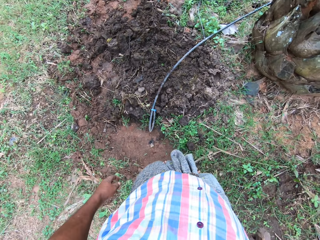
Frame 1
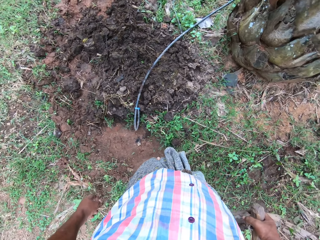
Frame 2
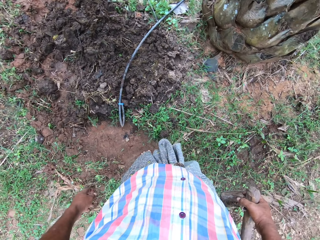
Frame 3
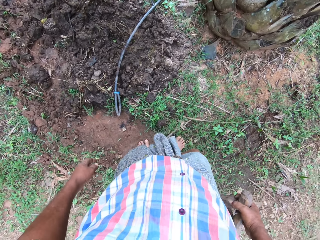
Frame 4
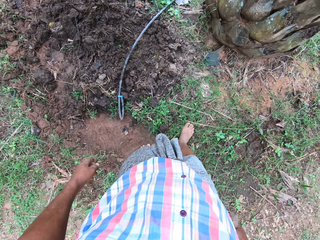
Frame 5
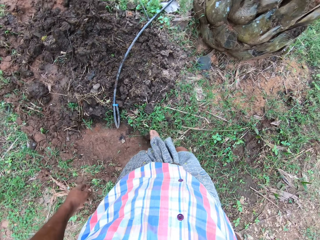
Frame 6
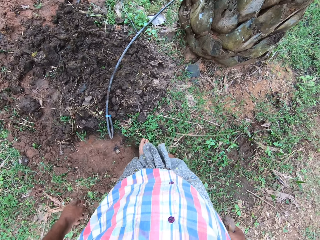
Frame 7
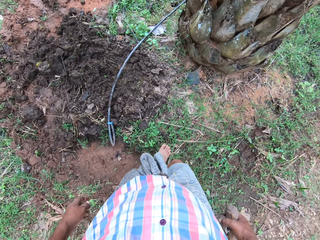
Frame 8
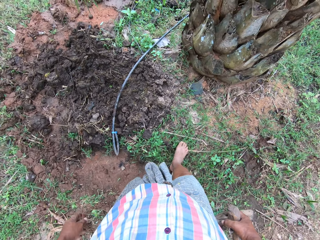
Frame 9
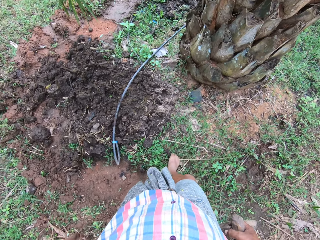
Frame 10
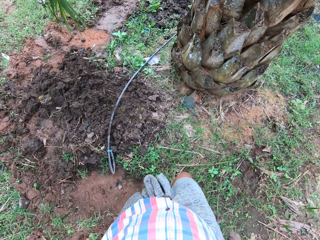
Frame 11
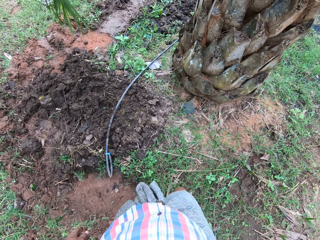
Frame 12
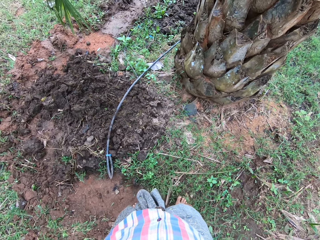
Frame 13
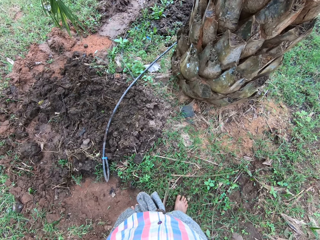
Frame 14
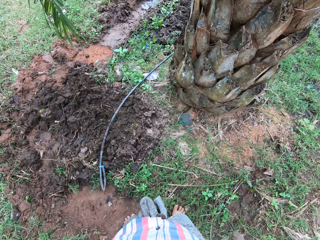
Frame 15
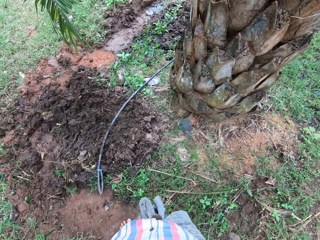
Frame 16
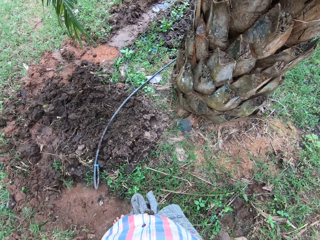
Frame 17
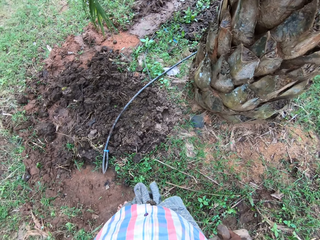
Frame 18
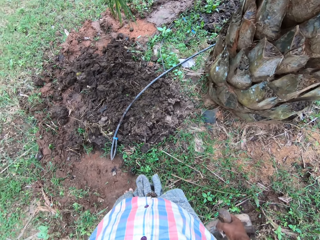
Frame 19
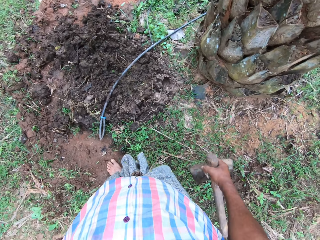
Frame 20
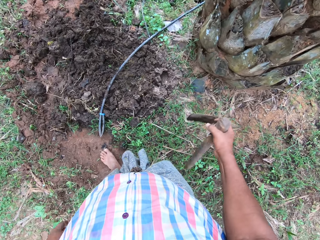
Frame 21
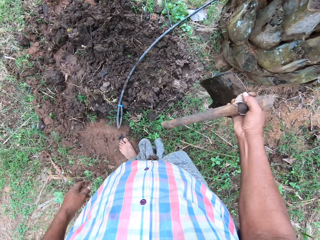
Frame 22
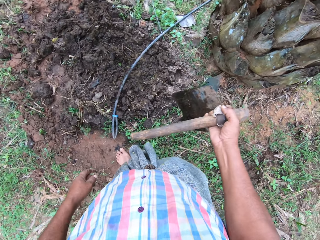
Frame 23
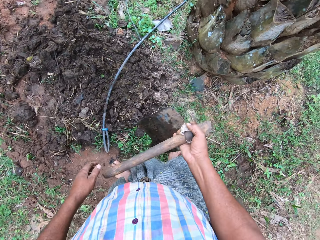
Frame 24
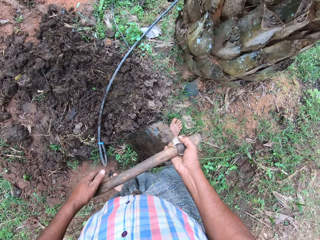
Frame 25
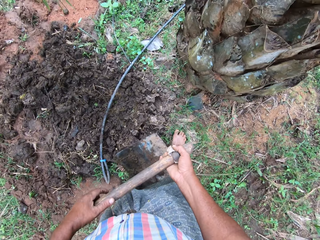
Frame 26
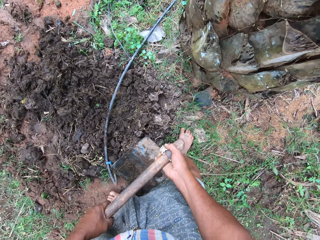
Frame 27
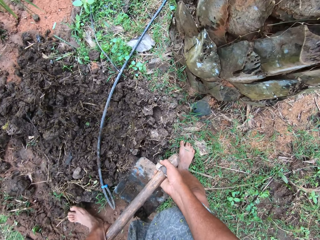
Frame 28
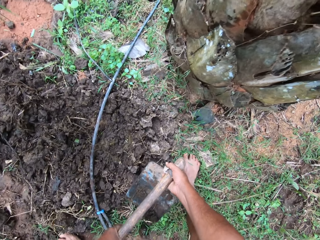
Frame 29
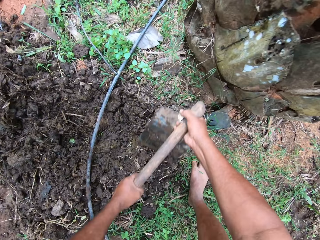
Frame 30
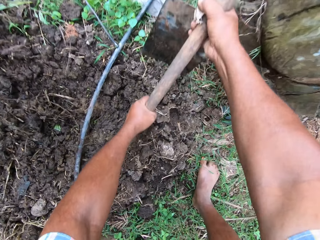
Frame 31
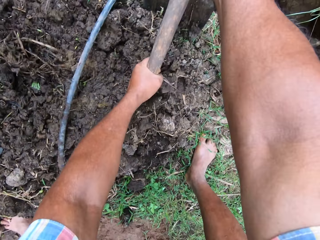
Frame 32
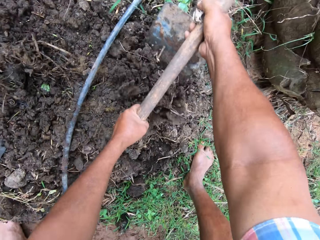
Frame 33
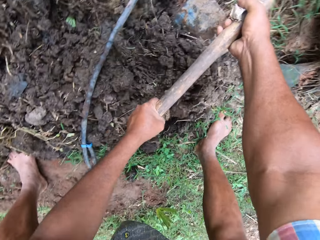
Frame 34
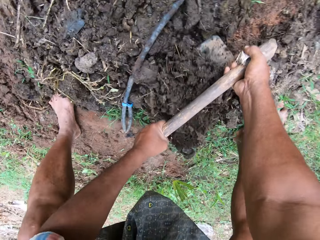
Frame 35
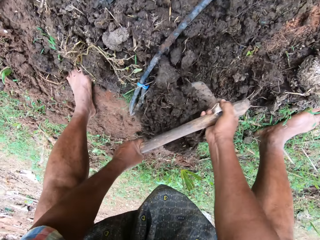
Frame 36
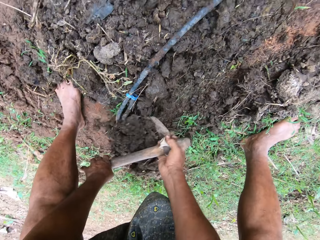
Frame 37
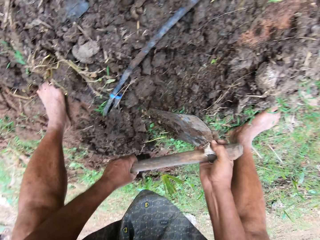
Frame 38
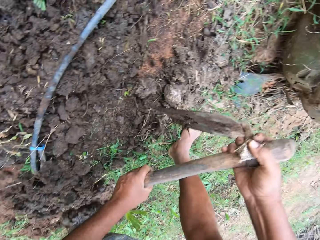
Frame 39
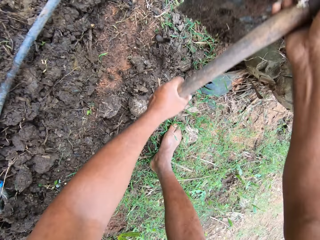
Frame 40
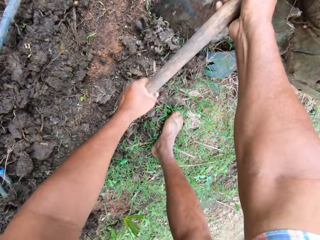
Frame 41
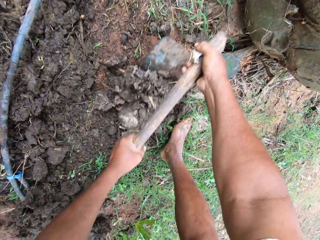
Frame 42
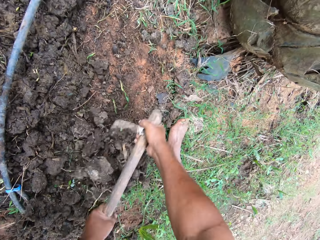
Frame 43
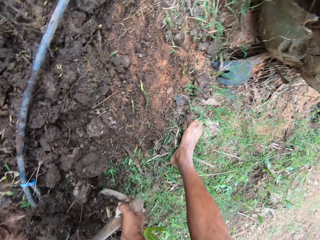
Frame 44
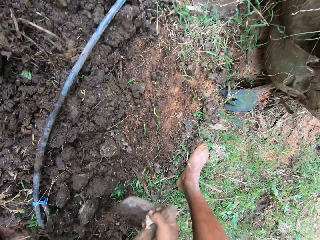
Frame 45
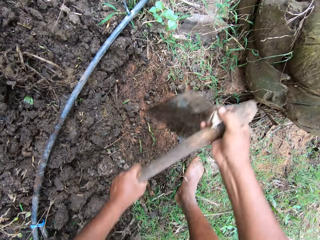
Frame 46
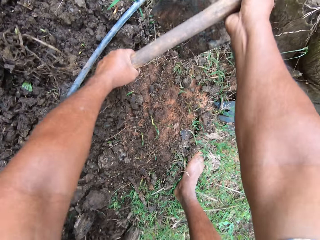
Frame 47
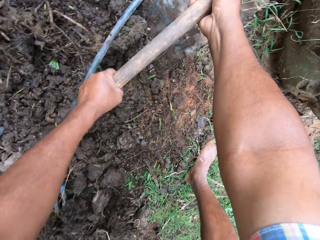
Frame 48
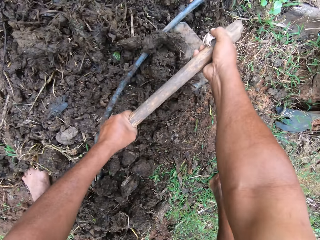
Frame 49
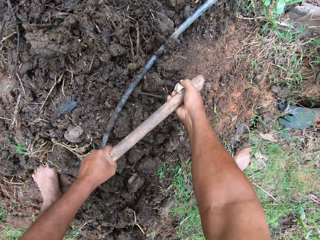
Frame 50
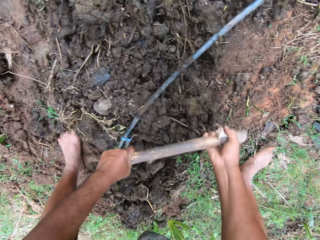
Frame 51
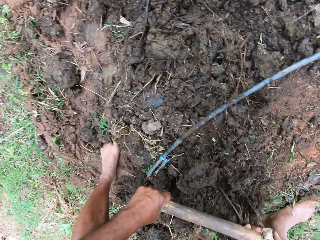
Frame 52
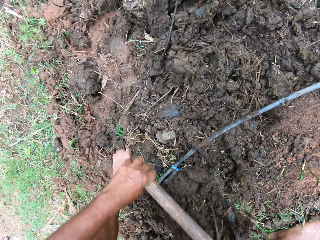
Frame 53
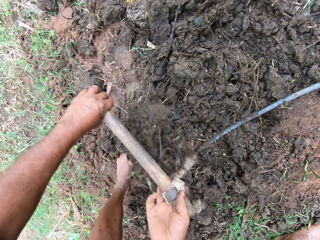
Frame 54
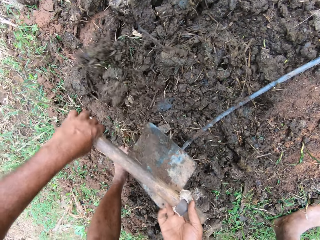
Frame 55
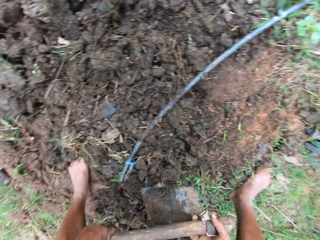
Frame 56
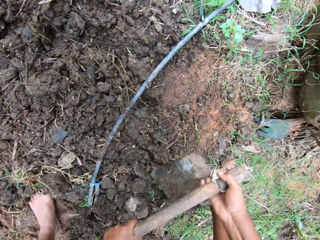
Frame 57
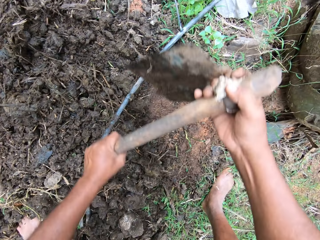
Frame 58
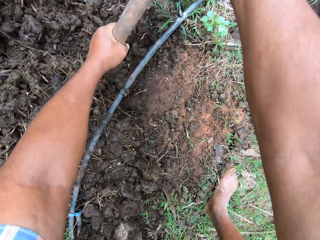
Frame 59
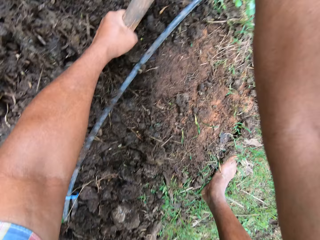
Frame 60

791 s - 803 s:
The camera wearer moves a stone with a leg. He adjusts the soil with his legs. He holds a hoe with hands. He tills the soil with the hoe.

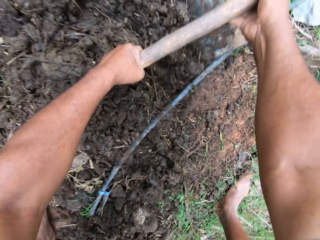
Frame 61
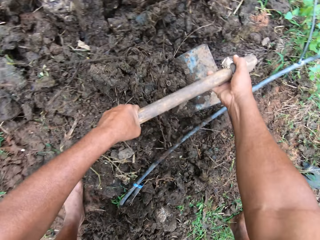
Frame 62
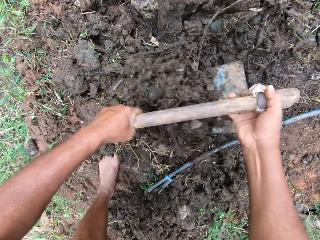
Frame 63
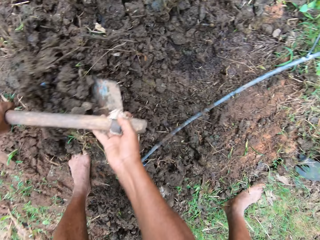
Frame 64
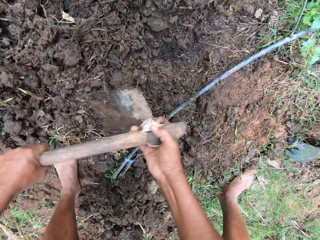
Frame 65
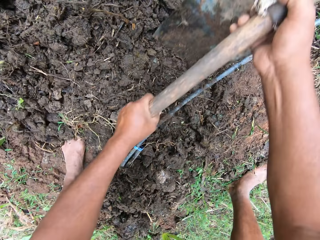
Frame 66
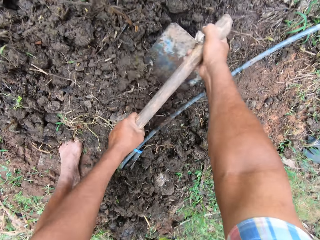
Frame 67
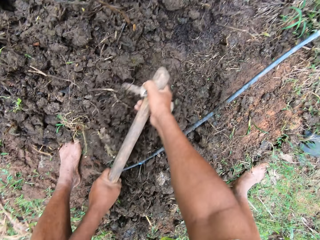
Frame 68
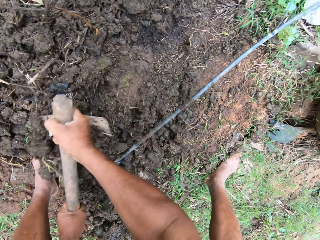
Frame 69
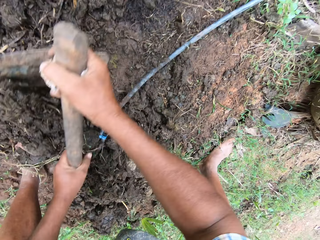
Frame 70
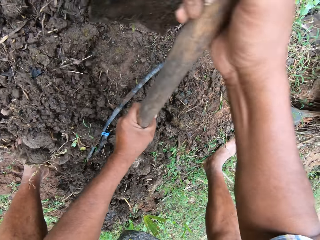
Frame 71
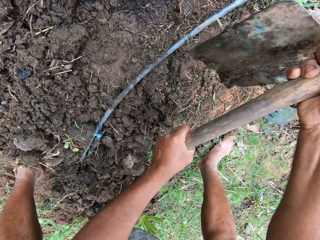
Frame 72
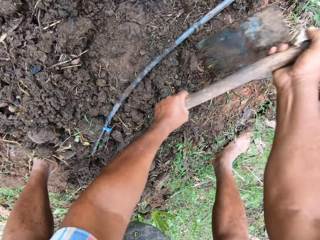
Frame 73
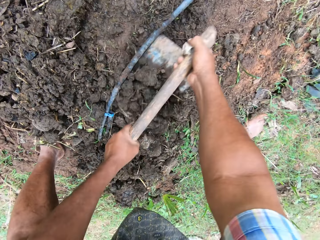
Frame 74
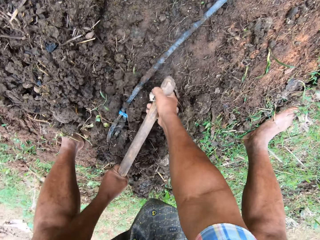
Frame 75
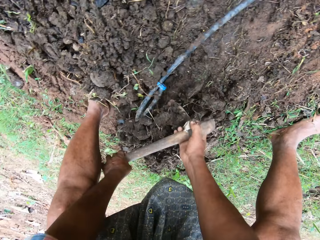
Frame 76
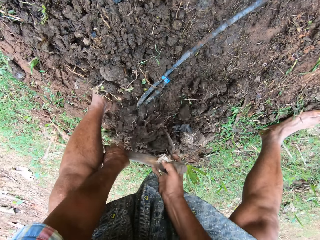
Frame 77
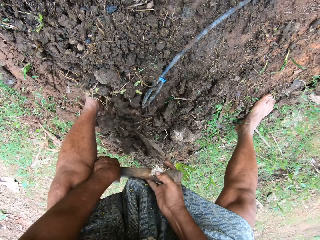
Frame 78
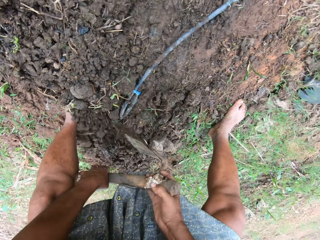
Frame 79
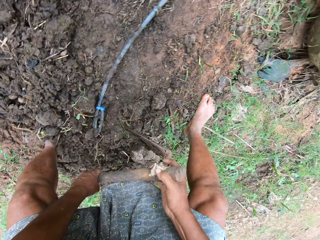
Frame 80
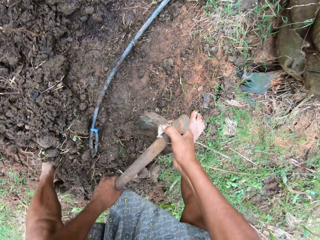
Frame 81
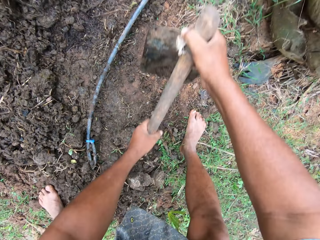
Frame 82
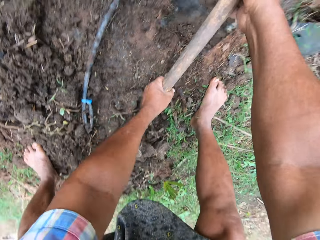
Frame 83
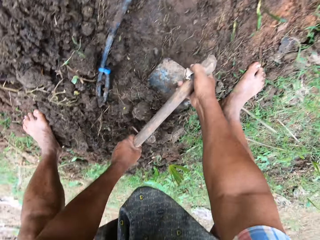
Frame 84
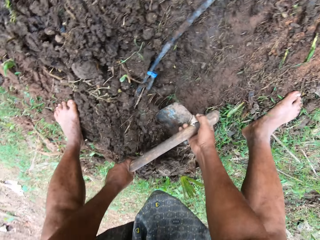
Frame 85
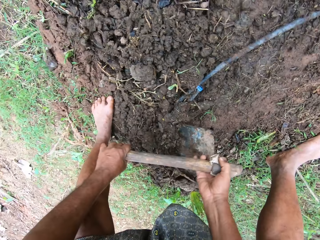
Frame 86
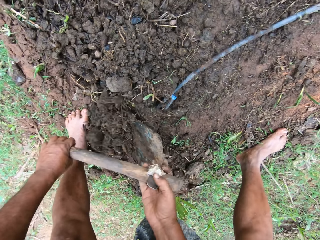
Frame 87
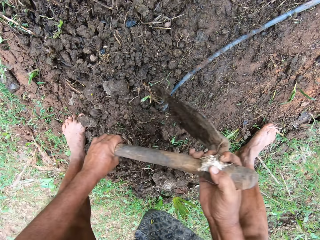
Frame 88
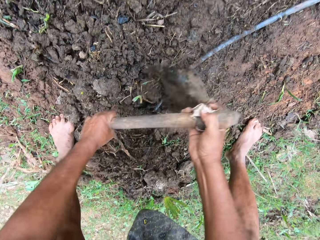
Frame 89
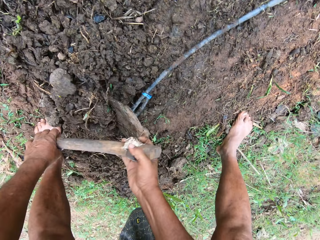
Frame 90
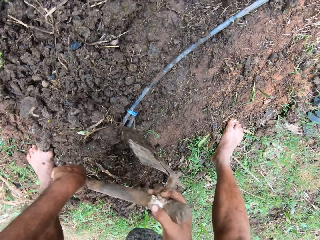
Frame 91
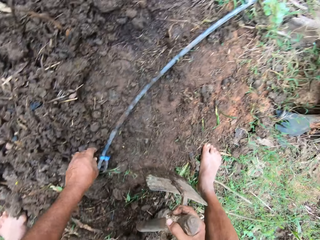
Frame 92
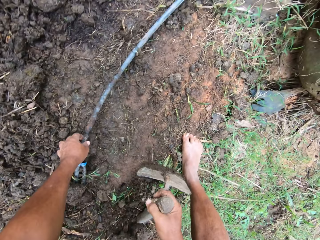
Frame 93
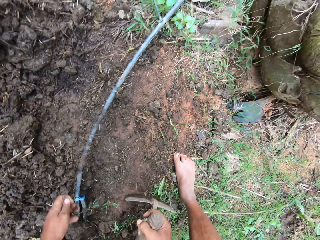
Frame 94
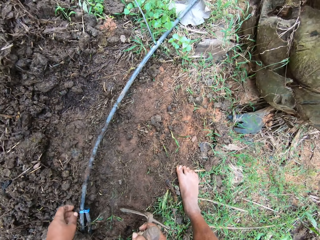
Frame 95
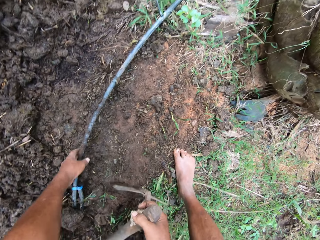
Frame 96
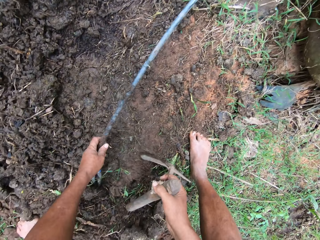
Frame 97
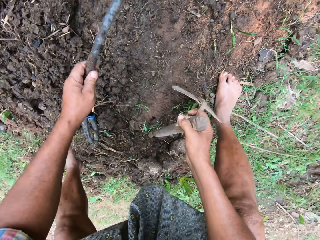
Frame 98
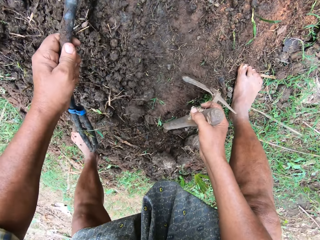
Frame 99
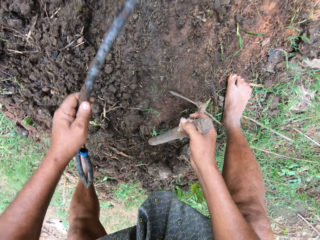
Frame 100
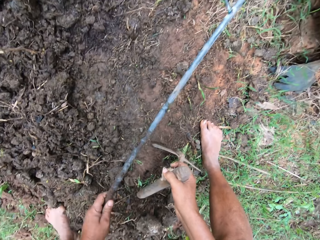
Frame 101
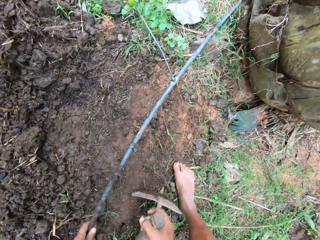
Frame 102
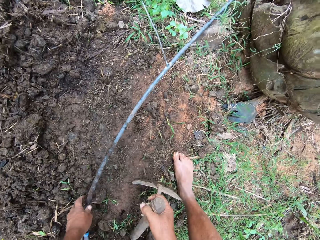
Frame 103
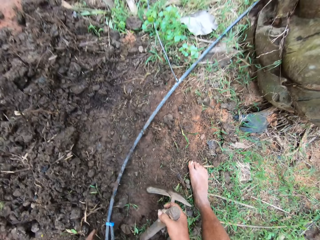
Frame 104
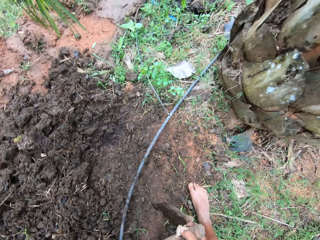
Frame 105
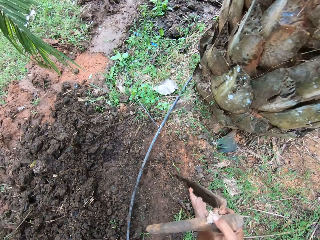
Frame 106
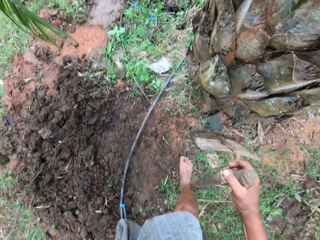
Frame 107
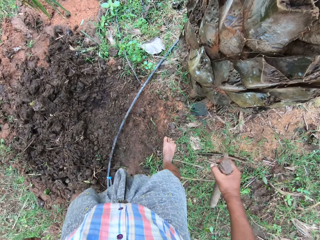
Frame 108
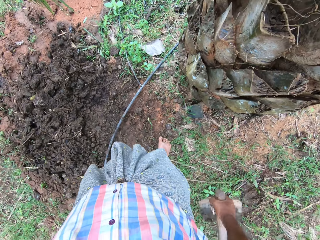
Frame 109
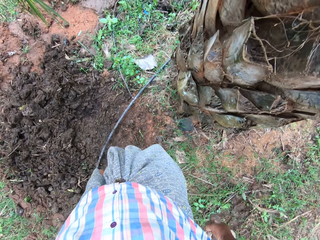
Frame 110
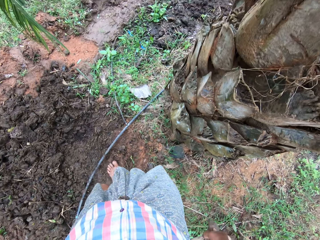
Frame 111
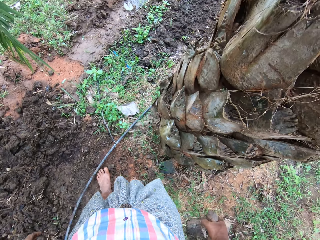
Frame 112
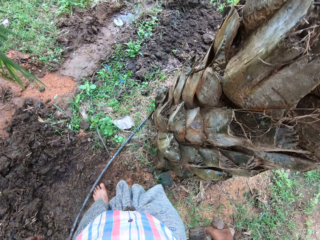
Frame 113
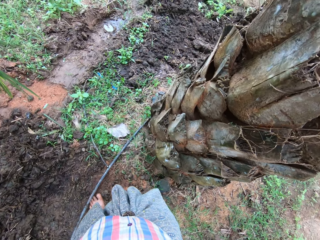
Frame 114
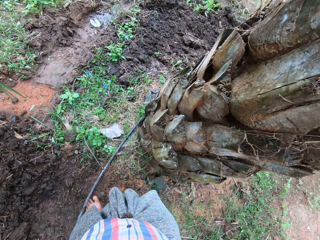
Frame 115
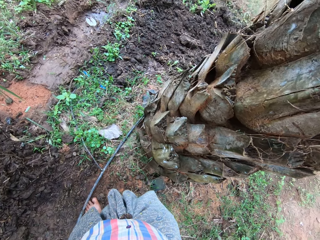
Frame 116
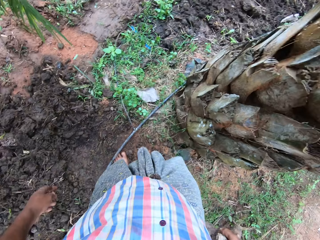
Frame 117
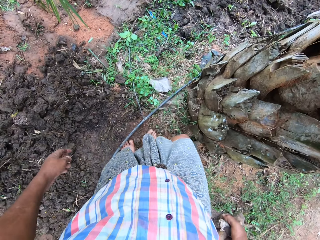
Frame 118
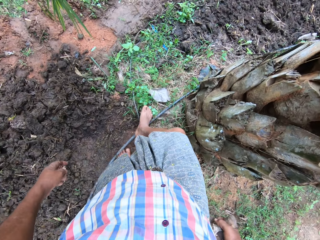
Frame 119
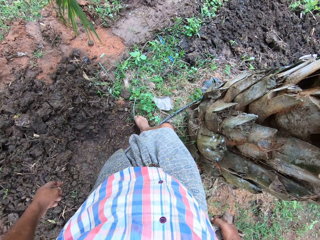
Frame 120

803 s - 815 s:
The camera wearer adjusts a cable on the floor with his hand.
